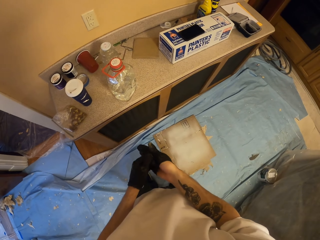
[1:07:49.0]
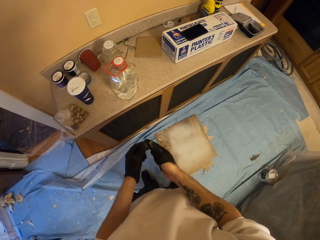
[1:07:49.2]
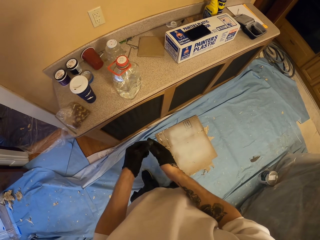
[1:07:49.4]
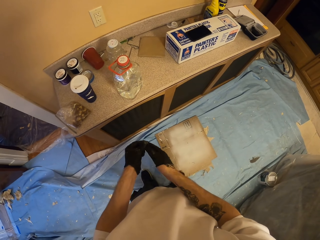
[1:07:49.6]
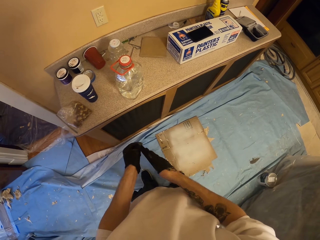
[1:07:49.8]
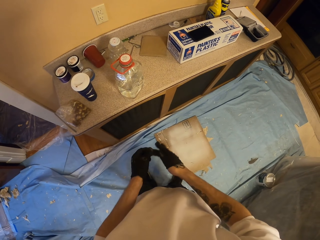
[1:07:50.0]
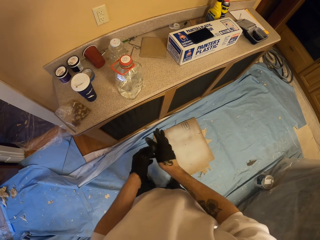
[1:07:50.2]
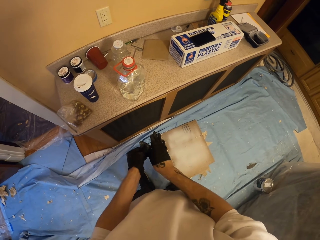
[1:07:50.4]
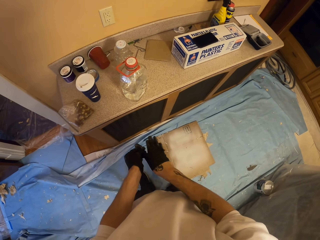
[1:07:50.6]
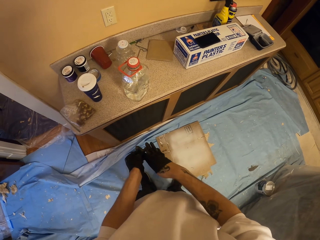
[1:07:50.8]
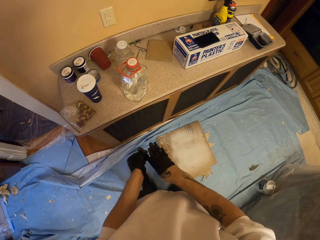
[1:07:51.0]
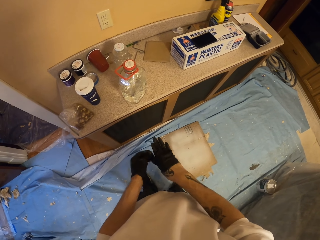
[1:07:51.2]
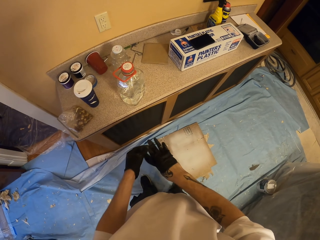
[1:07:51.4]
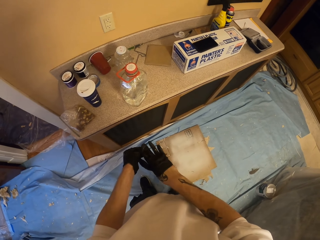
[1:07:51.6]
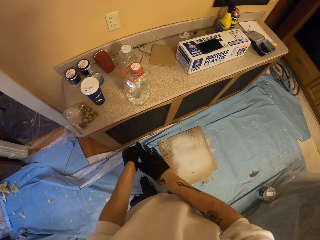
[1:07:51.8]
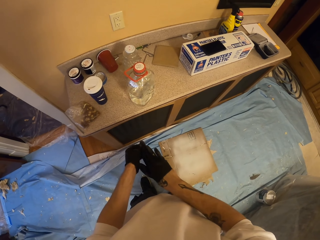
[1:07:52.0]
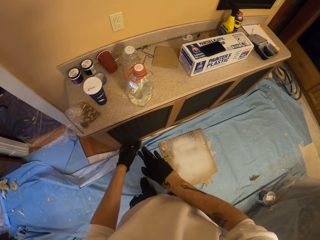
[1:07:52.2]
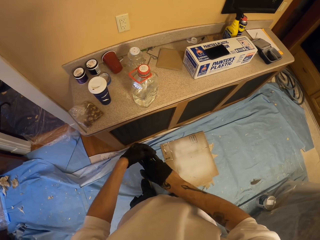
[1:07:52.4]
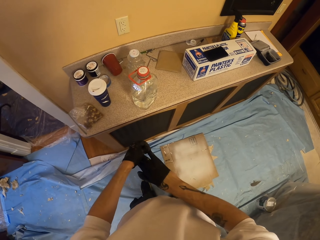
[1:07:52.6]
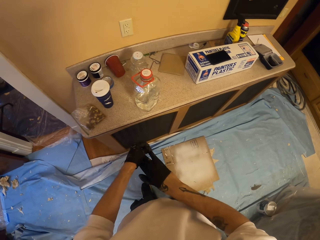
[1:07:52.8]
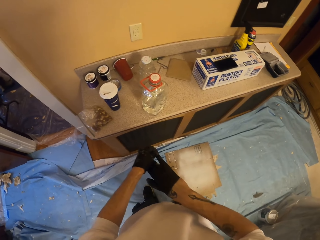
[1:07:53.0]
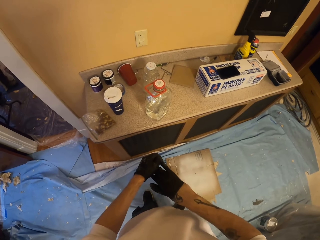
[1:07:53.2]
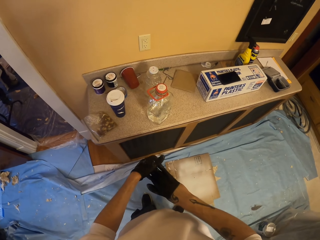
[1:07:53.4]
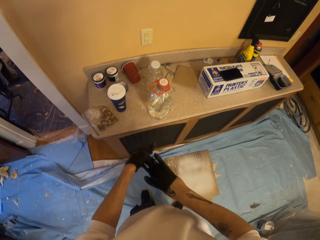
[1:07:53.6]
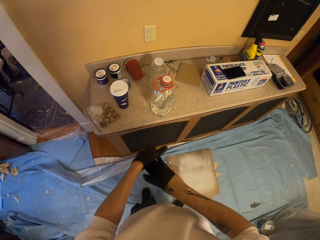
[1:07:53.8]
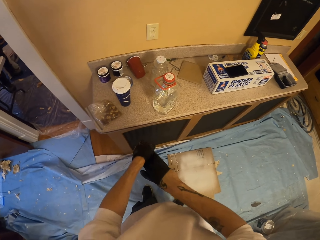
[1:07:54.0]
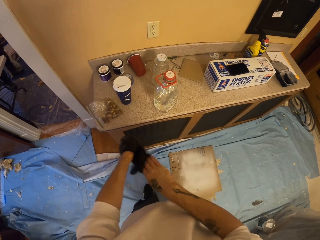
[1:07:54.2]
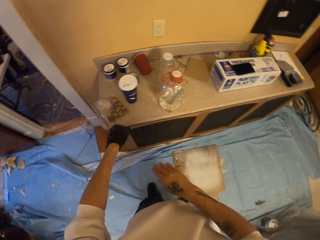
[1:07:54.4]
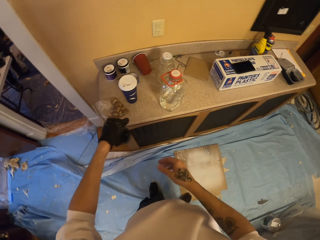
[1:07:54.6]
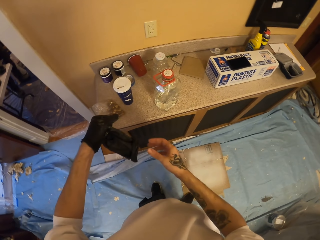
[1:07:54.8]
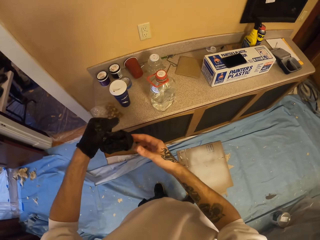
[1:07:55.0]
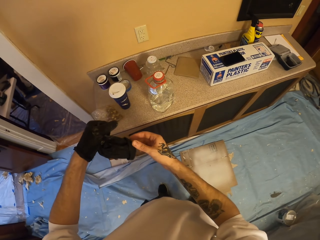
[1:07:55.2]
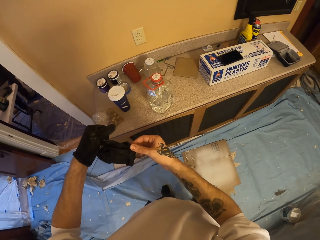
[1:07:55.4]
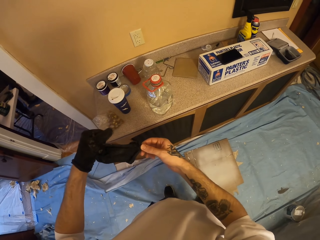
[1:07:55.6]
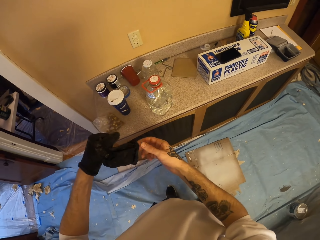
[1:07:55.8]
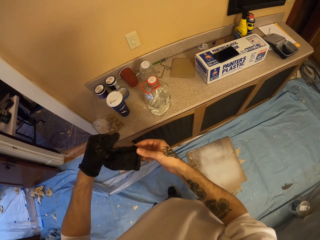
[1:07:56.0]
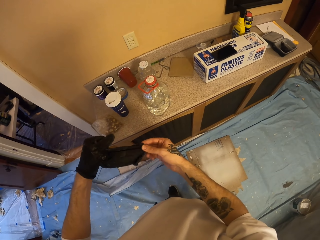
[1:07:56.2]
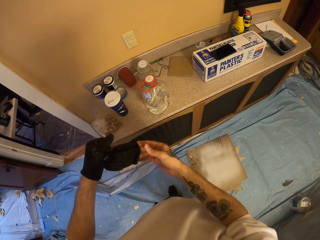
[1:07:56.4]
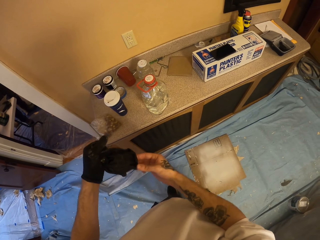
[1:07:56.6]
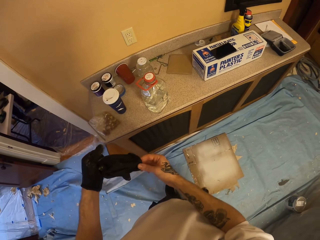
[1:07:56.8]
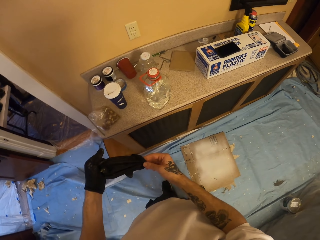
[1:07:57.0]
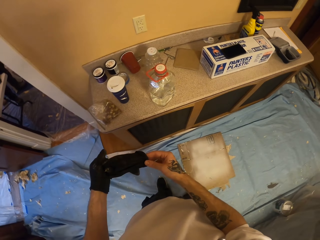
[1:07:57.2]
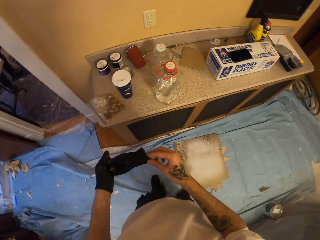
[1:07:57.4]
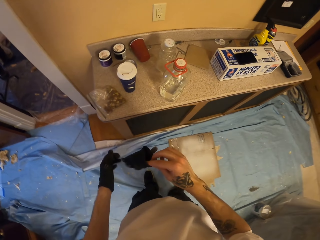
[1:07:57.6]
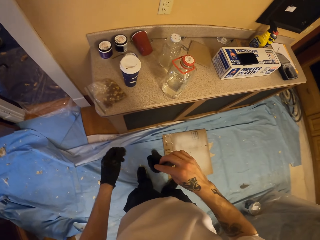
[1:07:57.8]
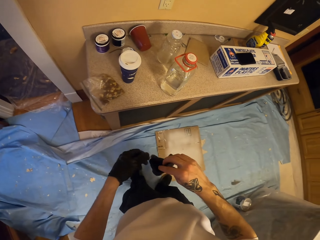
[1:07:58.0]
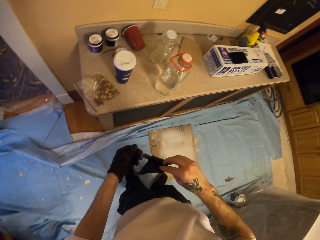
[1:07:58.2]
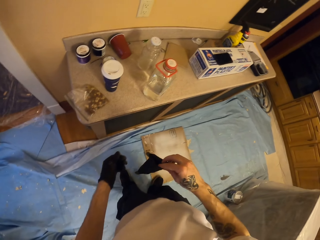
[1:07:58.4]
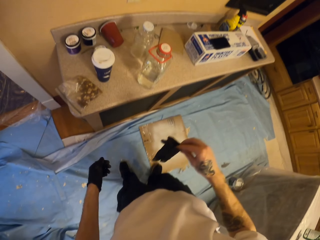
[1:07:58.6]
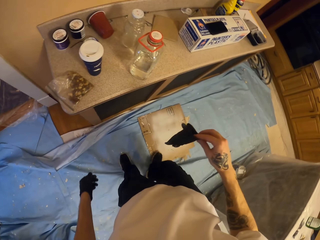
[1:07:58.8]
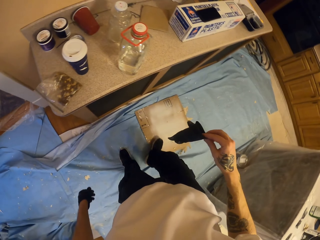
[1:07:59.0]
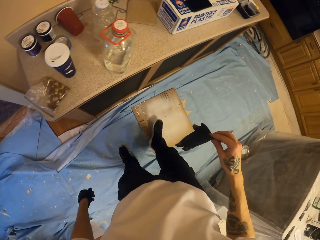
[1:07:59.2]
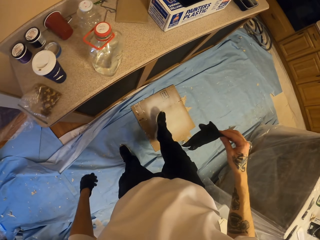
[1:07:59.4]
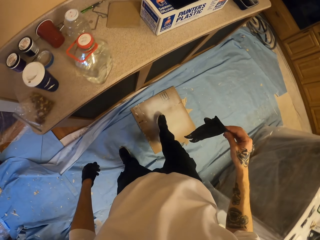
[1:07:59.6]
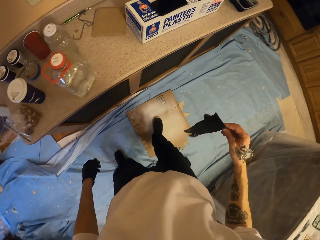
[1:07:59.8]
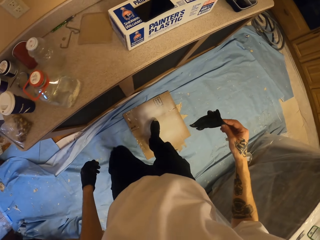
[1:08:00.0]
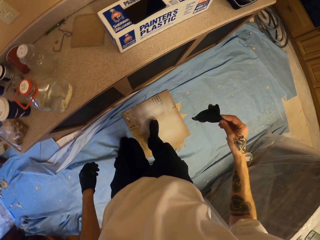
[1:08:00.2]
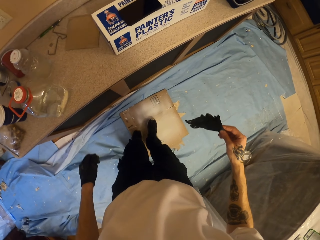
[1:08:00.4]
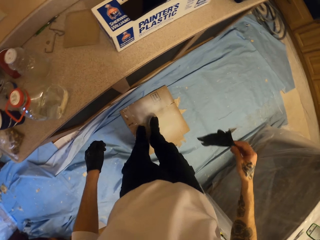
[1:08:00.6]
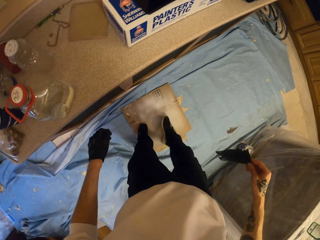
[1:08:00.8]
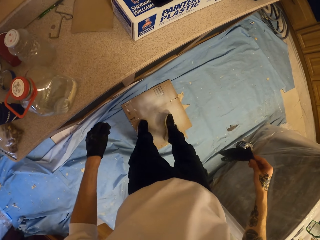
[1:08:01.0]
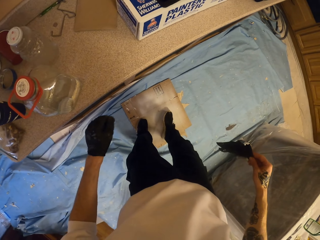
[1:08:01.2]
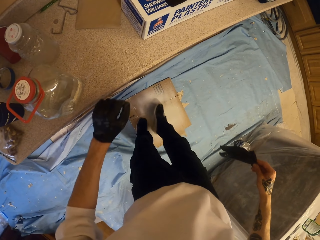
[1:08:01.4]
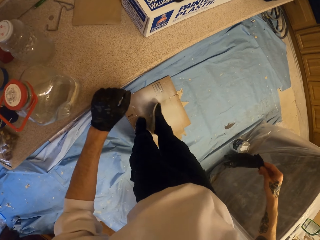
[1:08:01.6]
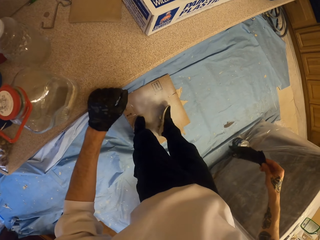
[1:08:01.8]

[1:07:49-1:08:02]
The camera wearer straightens the glove. They hold the glove and step on the wood.

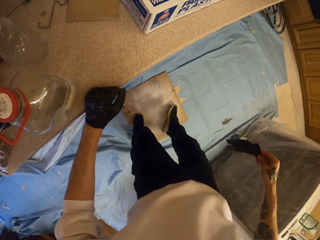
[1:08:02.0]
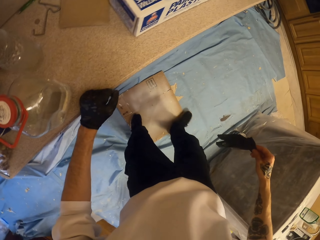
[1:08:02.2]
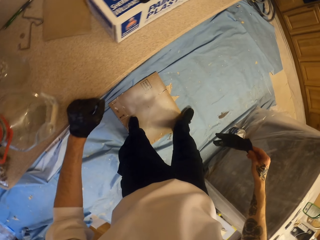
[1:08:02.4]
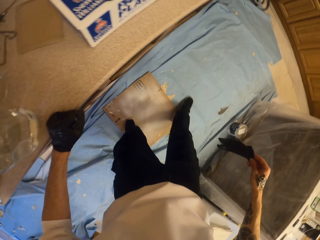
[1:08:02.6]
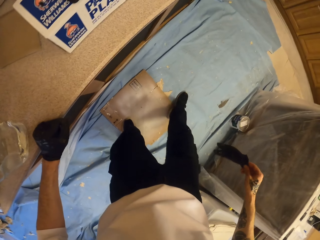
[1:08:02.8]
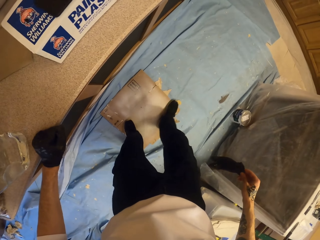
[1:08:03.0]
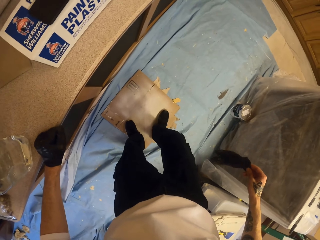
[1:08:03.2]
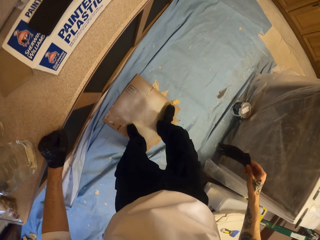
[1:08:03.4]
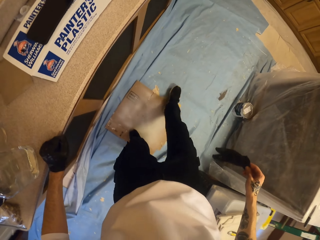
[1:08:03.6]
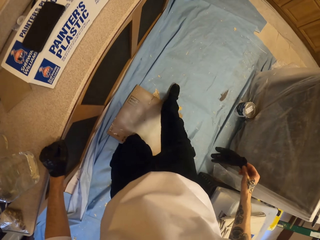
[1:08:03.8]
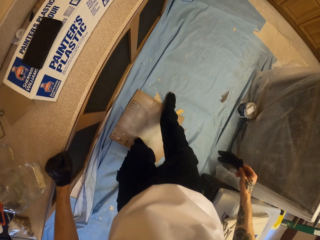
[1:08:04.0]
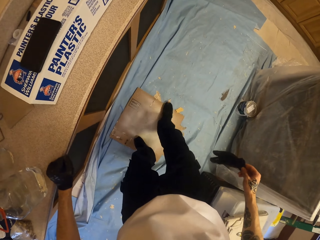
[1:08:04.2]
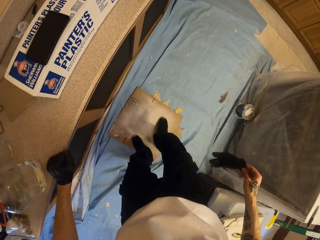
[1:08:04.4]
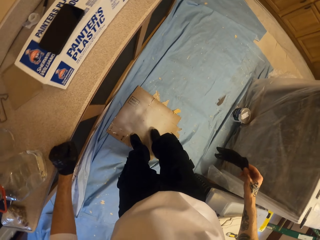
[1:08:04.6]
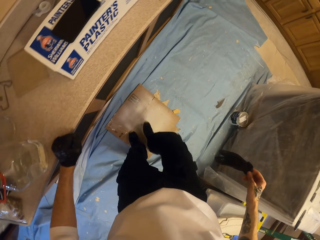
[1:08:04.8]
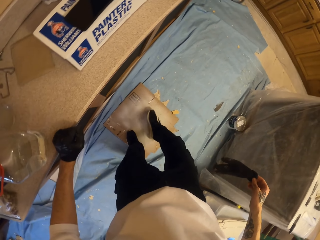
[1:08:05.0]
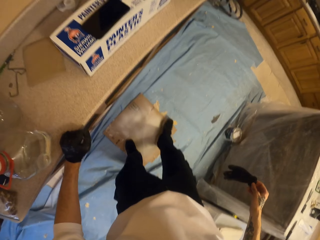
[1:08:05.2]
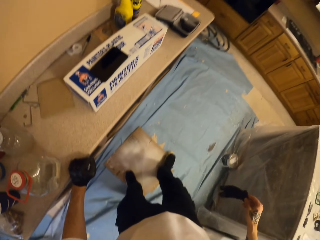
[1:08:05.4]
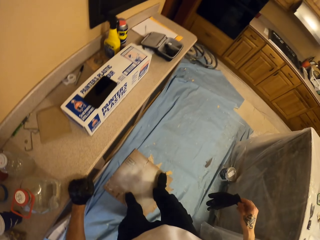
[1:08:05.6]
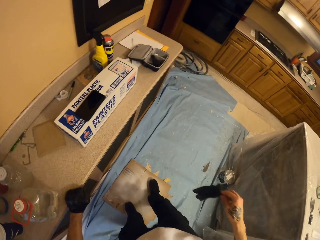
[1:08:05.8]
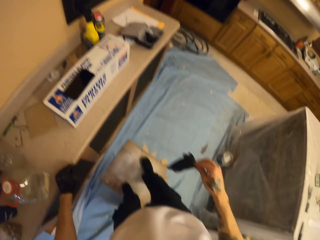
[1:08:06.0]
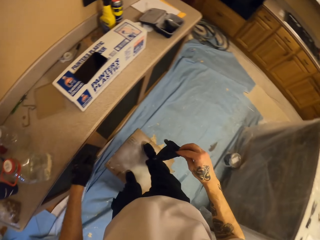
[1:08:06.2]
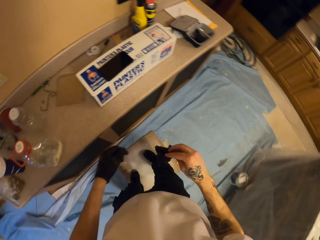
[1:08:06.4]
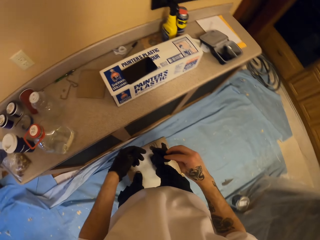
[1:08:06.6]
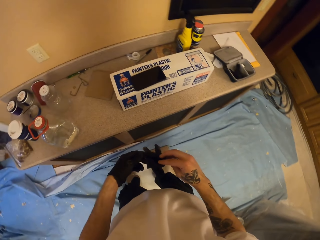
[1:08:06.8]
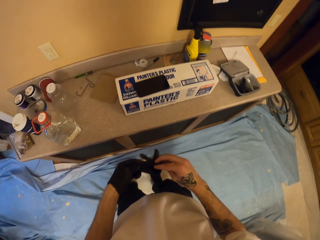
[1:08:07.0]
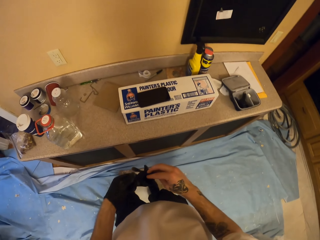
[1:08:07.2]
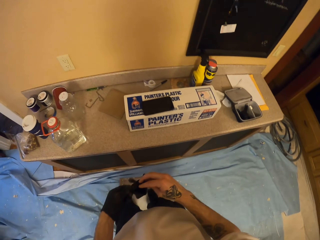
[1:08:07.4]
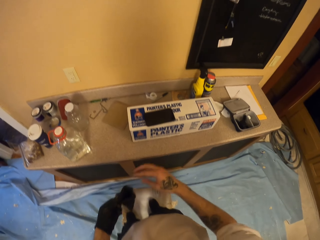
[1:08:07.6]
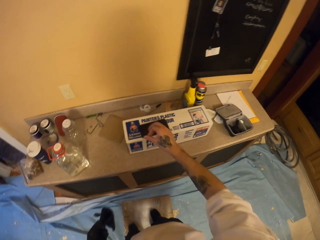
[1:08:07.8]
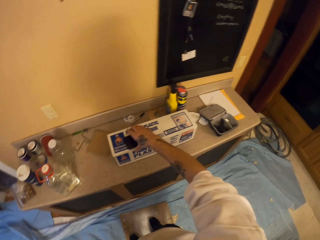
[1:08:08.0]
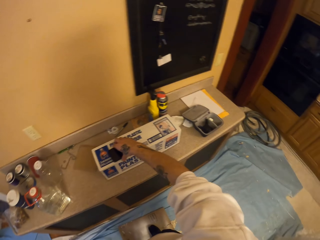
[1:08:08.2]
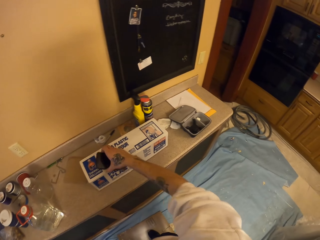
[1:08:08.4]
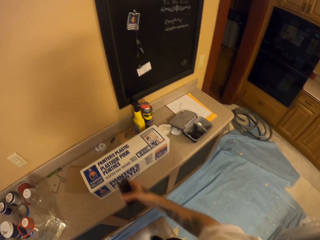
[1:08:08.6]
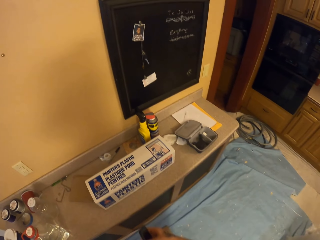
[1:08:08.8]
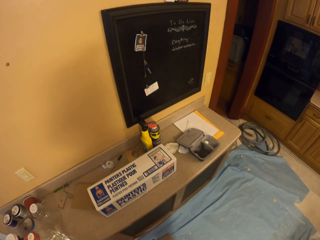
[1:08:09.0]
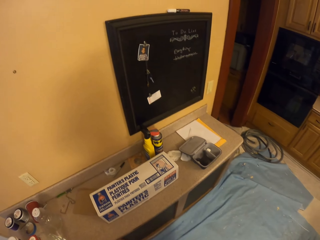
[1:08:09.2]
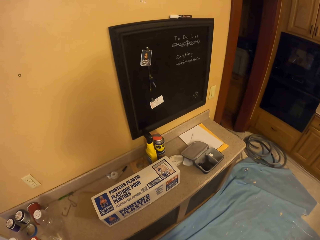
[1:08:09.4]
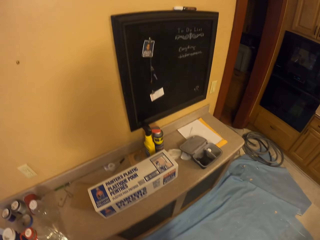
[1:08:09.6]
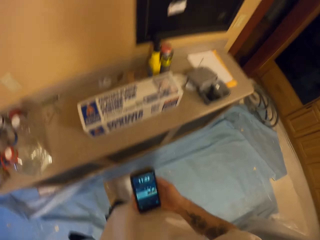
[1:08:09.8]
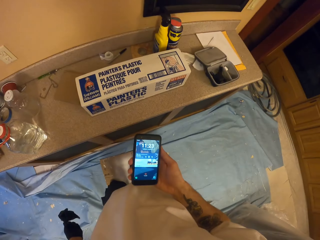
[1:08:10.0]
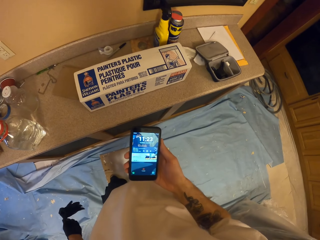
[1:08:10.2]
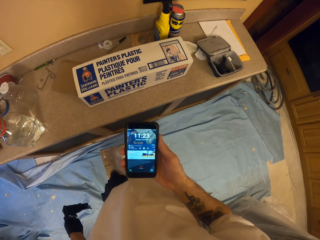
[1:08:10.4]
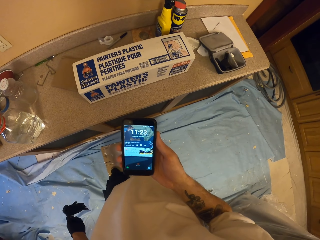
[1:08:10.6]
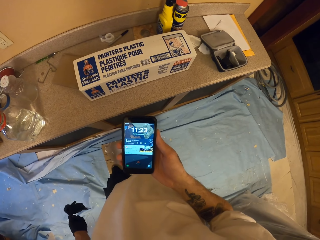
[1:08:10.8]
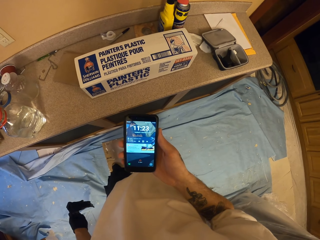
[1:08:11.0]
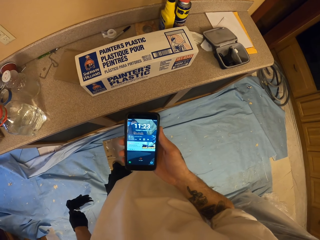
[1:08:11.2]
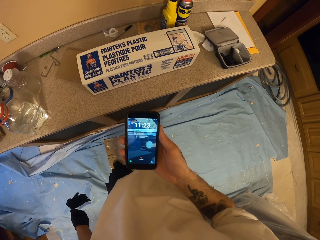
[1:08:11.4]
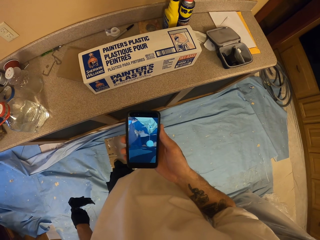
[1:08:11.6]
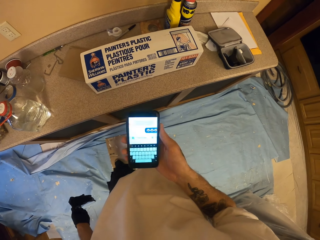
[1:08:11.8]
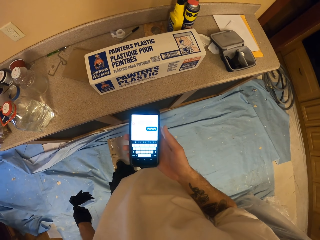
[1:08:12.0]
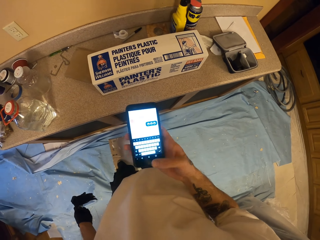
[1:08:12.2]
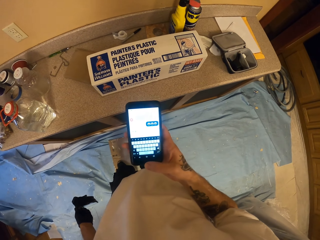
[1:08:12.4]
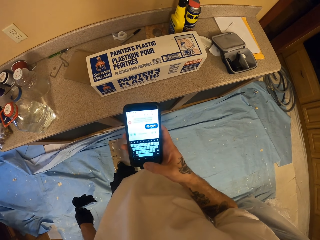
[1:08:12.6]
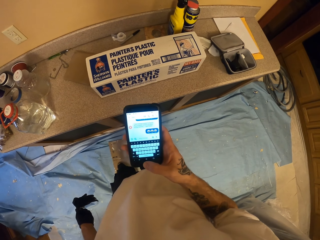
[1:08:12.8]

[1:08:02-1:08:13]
The camera wearer rubs the leg on the wood. They pass the glove from the right hand to the left hand. They pick up the phone. They use the phone and stare at the phone.
